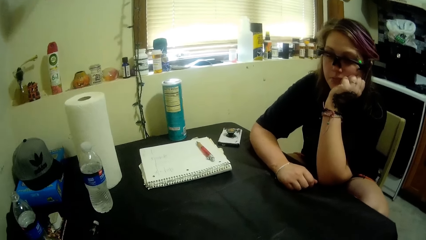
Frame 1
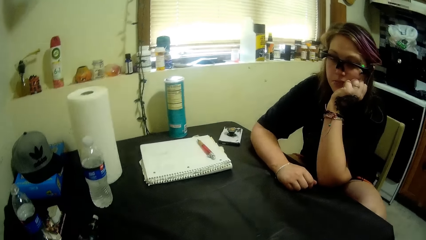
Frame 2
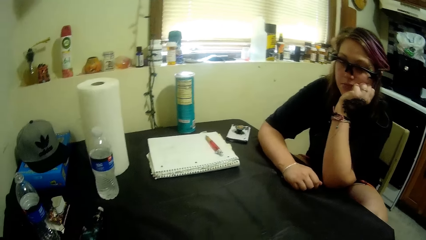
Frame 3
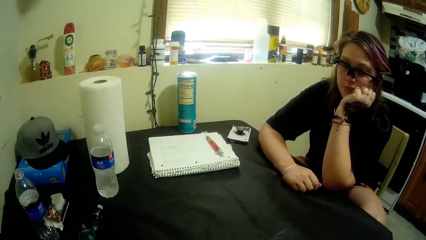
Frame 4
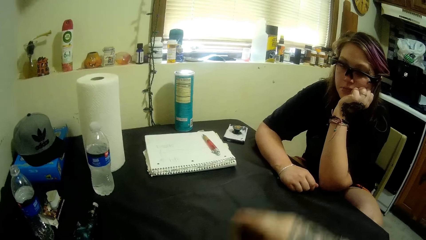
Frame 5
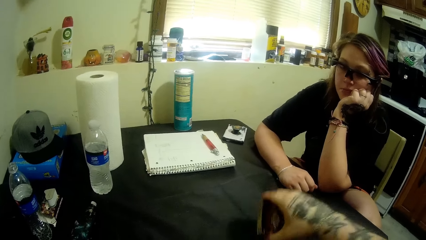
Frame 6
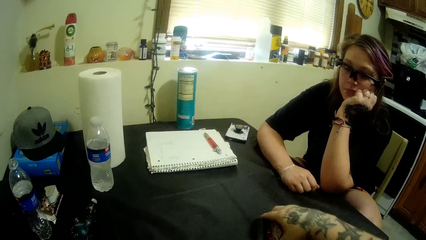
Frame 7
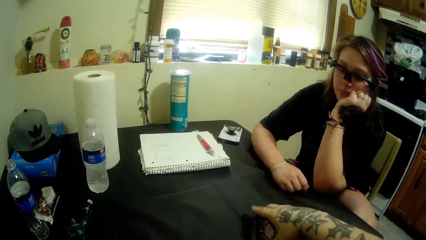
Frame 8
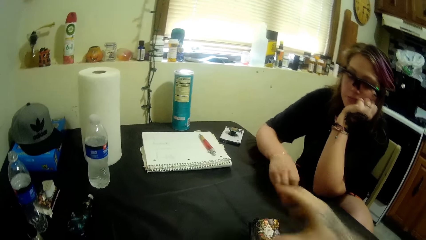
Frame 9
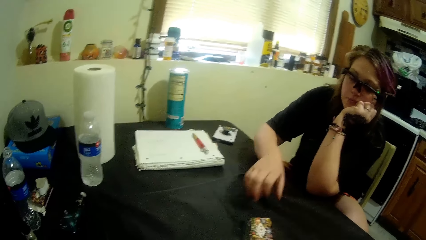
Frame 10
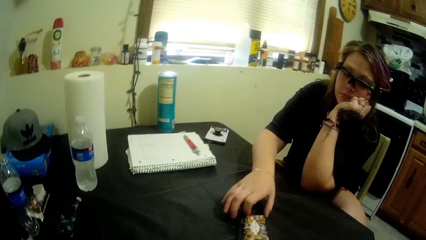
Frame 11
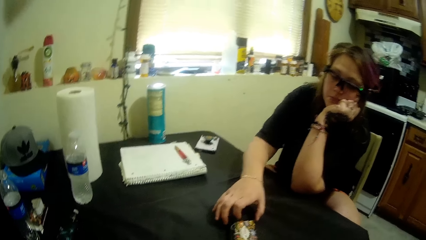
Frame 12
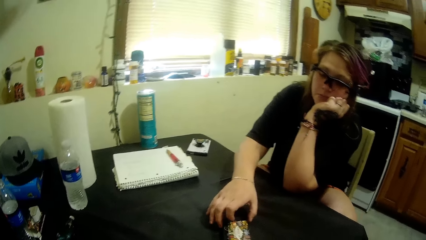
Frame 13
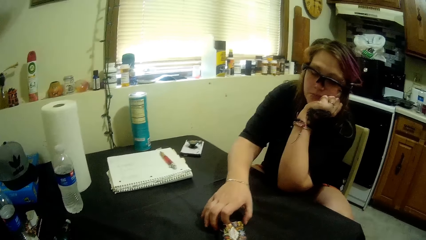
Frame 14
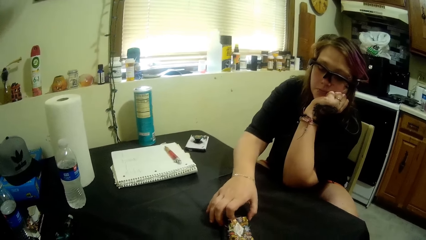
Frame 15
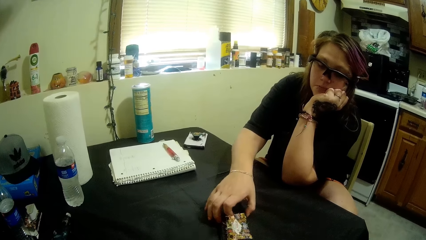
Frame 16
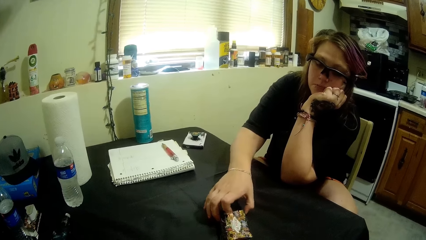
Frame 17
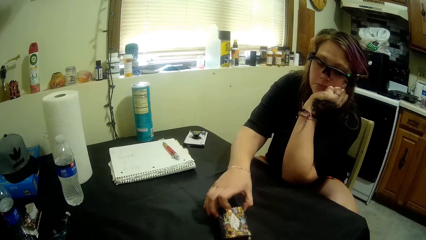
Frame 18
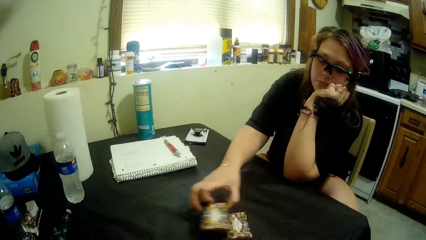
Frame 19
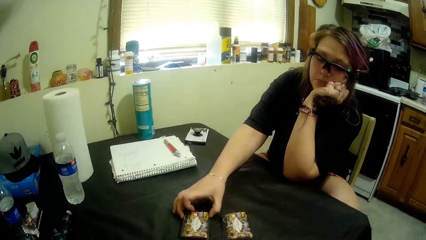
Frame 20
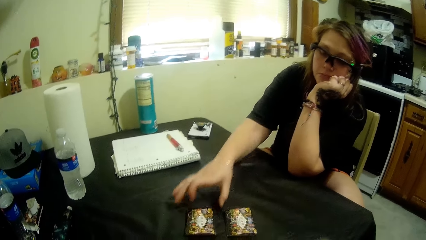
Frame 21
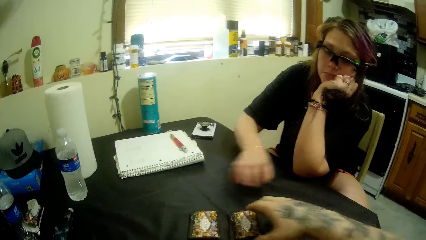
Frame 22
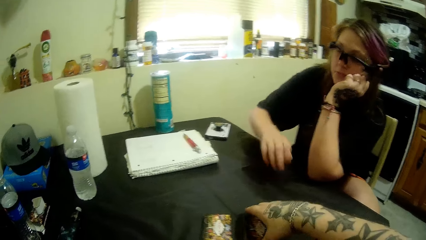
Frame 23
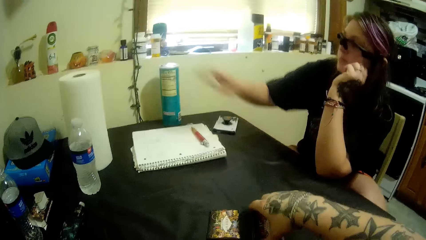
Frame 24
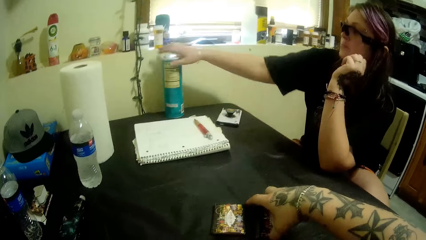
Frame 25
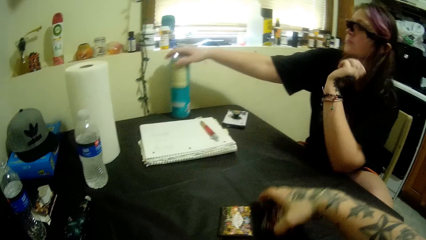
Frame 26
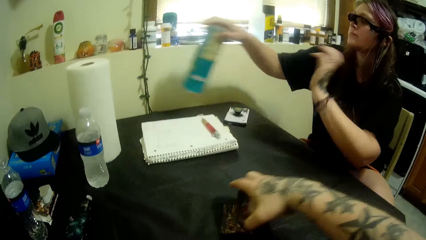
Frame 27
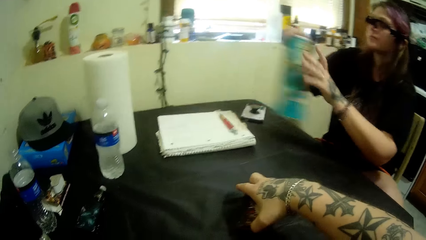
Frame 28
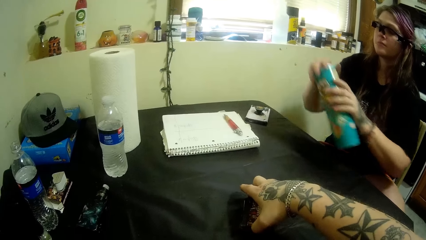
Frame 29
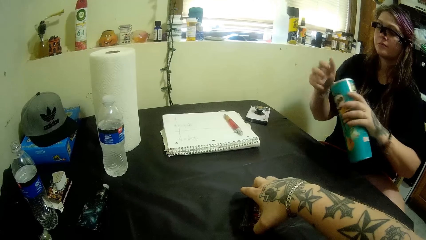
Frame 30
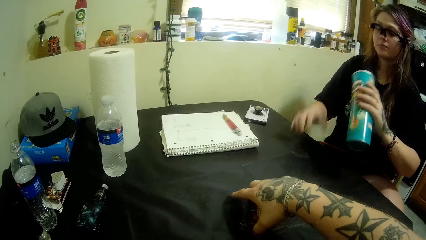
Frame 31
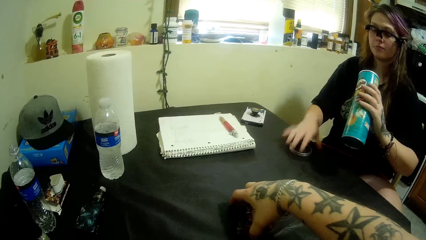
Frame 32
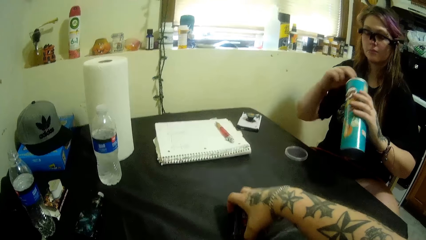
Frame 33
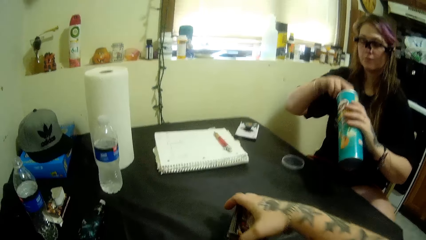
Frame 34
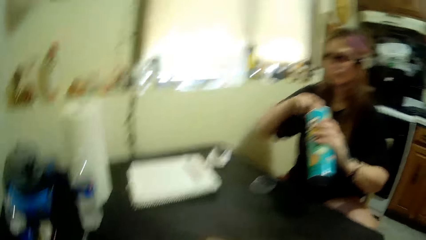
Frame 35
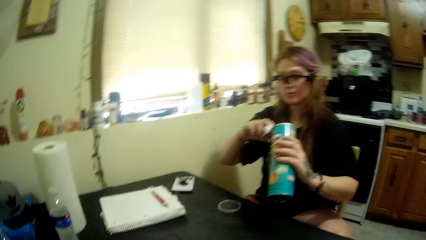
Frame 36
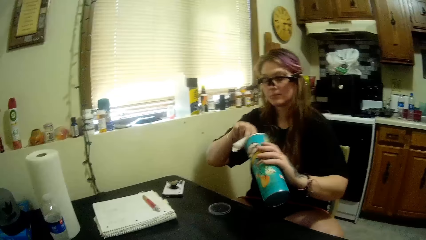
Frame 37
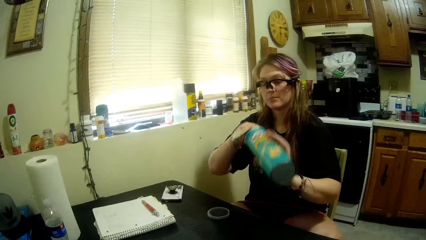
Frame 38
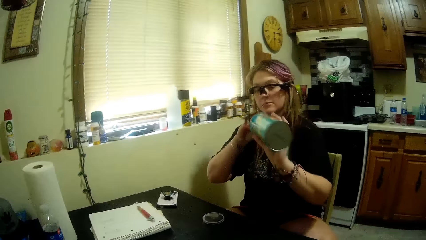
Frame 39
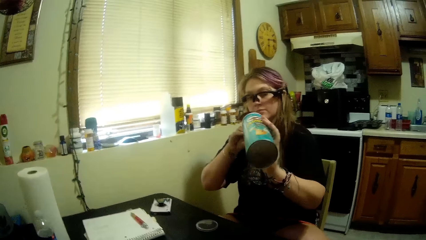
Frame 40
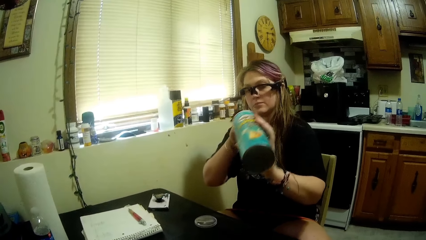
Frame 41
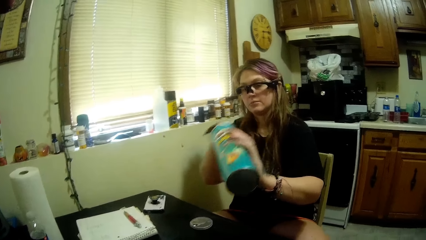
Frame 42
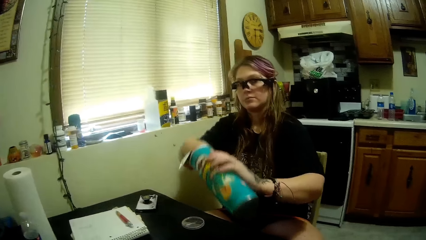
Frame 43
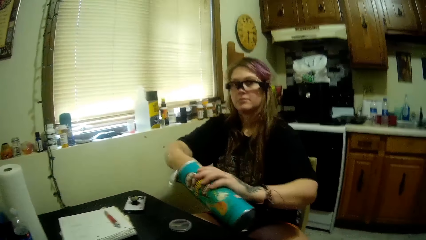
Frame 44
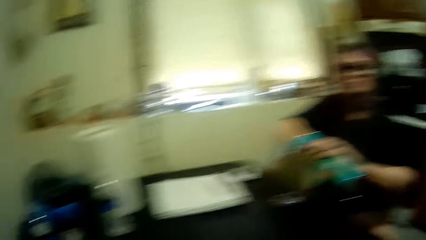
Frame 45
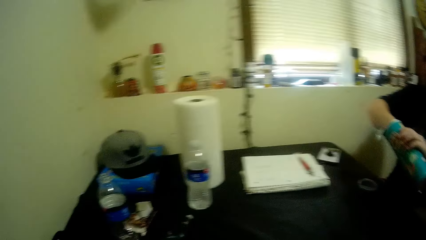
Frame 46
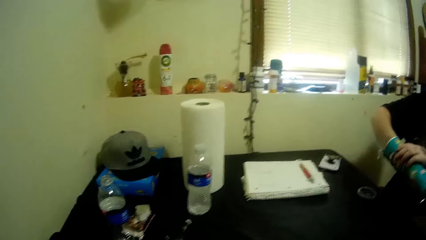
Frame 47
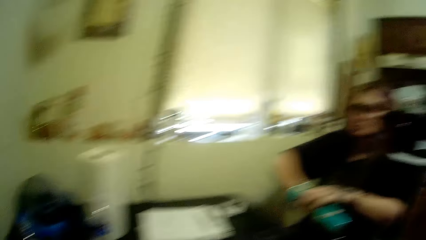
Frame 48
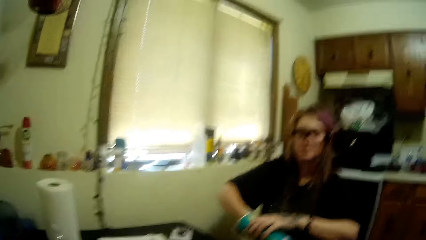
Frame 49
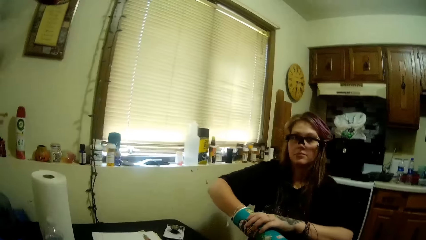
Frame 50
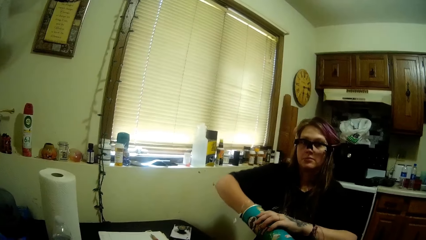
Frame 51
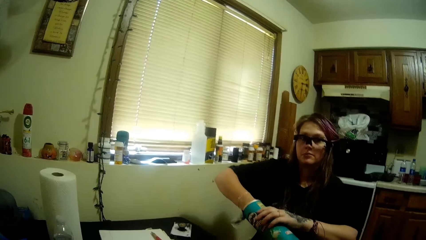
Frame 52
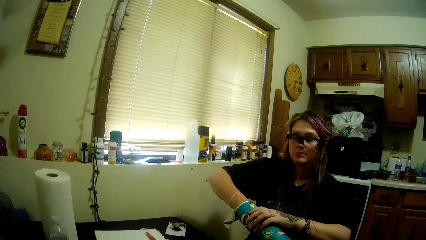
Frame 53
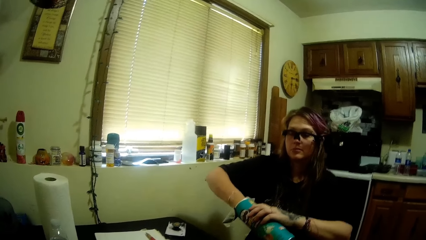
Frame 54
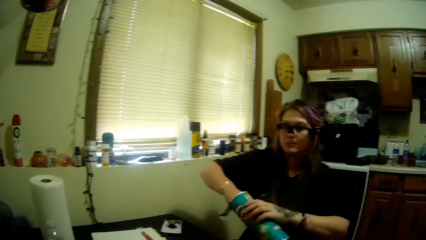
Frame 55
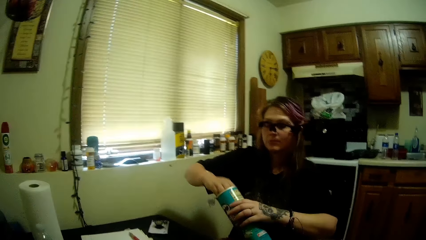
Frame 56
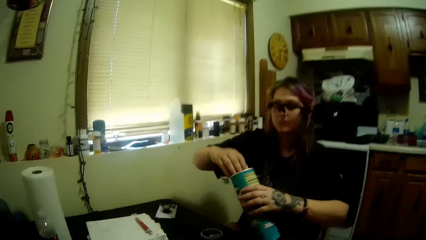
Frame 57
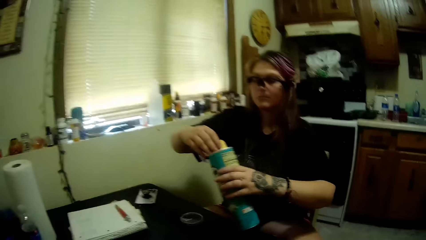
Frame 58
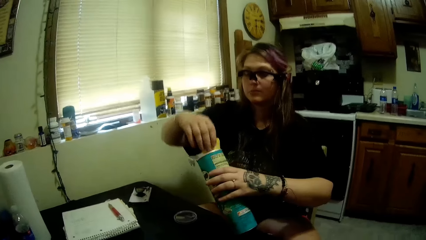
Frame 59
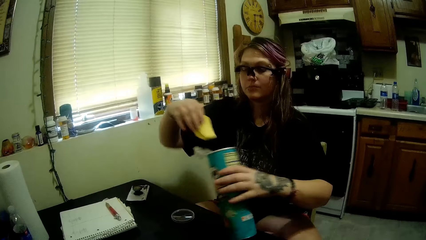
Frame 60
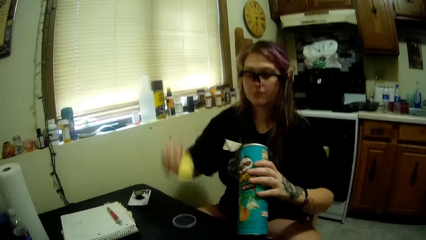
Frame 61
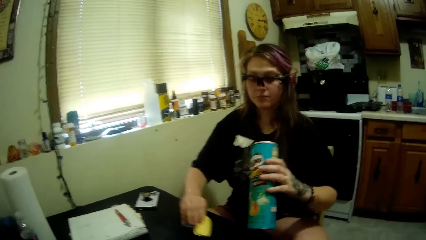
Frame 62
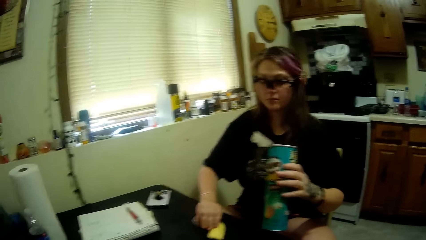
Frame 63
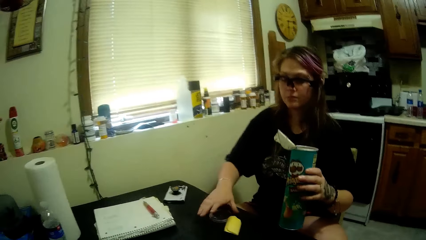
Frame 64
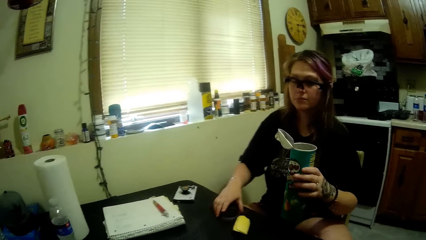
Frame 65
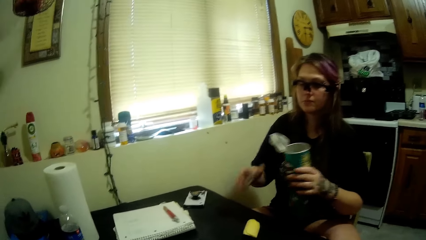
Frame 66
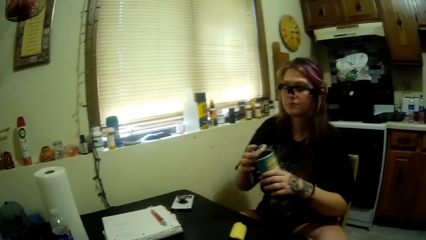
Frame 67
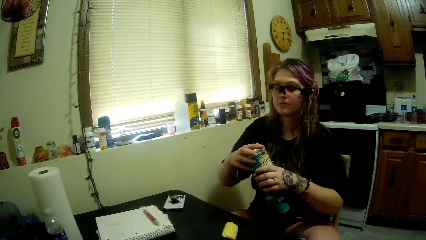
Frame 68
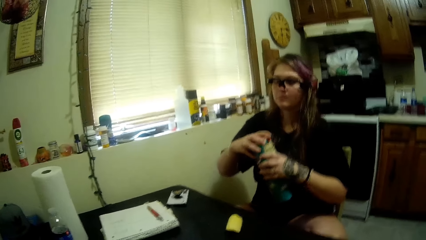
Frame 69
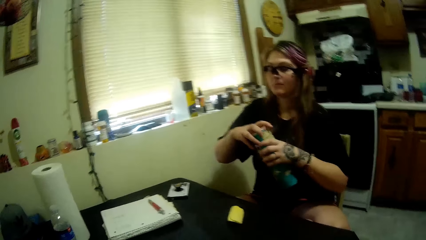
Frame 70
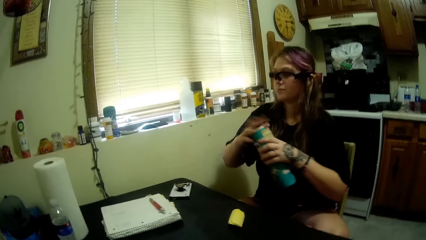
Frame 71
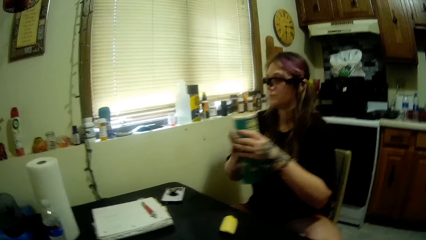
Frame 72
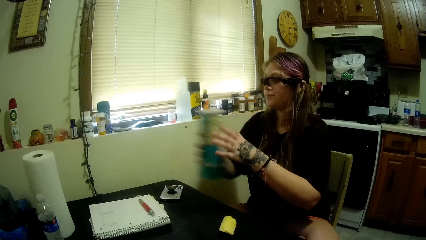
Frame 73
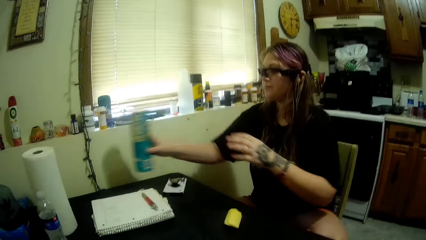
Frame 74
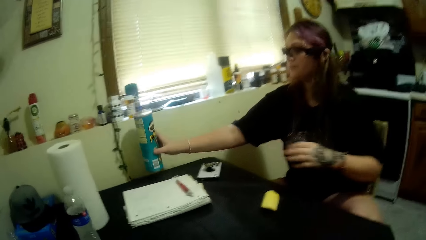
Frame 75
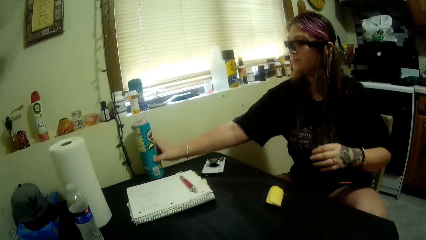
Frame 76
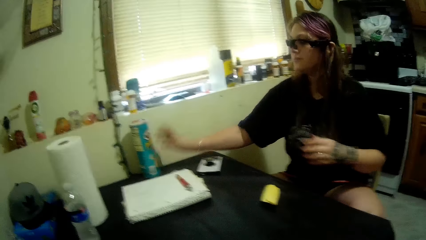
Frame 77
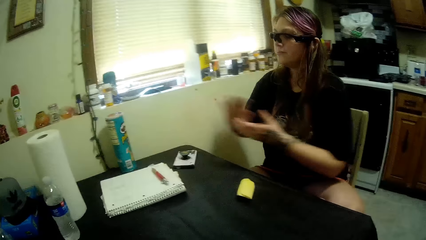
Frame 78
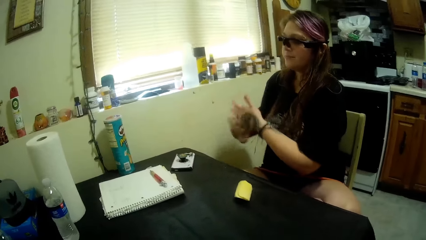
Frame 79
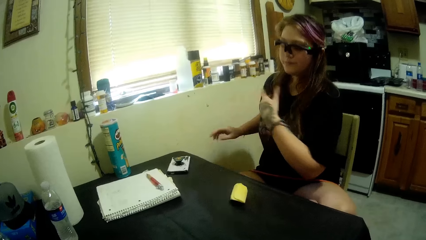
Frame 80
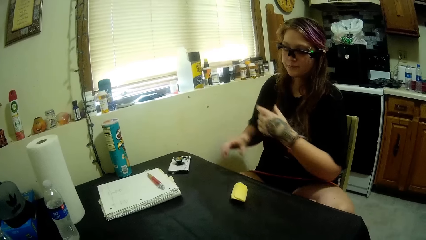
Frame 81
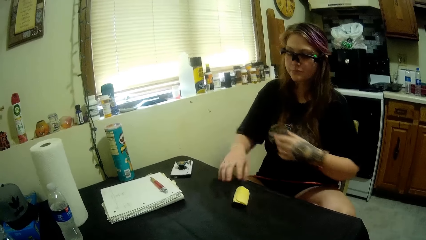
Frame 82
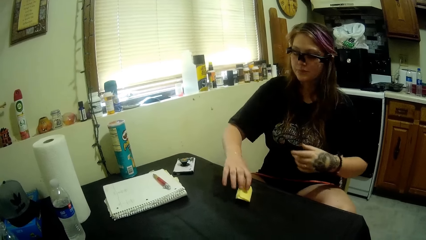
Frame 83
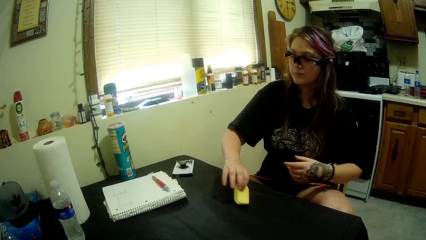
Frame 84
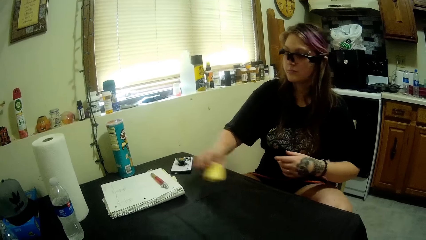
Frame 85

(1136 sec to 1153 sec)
The camera wearer puts playing cards on the table. They take out part of the stacked cards. A woman takes playing cards from the table. The woman puts the play card on the table. The woman picks up a snacks container or crisps bottle on the table and opens the crisps bottle. The camera wearer packs the cards together. The woman takes out some crisps from the bottle. The woman puts the crisps on the table. The woman closes the crisps bottle and puts the crisps bottle on the table.
